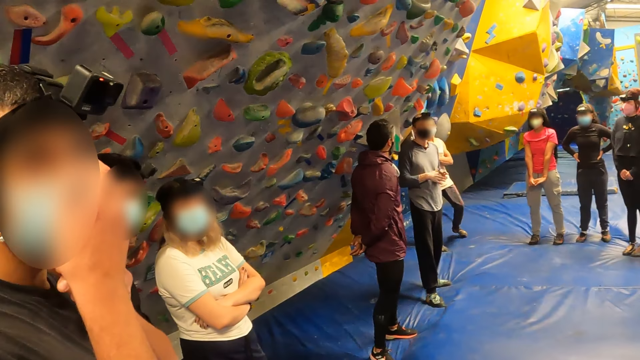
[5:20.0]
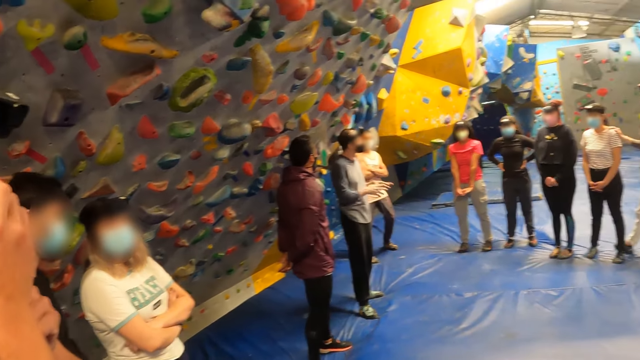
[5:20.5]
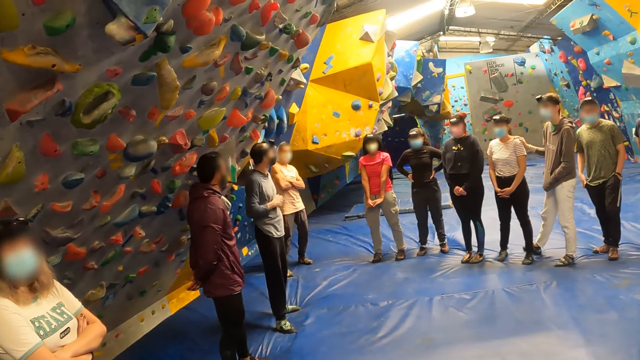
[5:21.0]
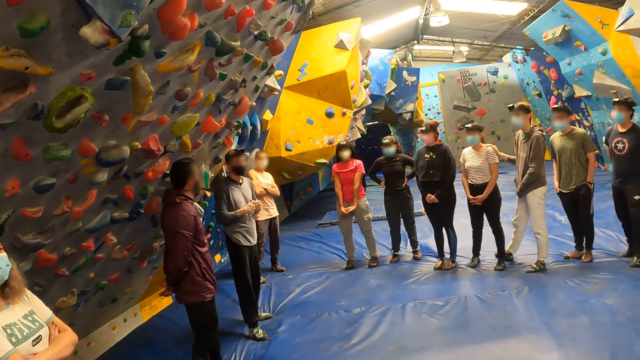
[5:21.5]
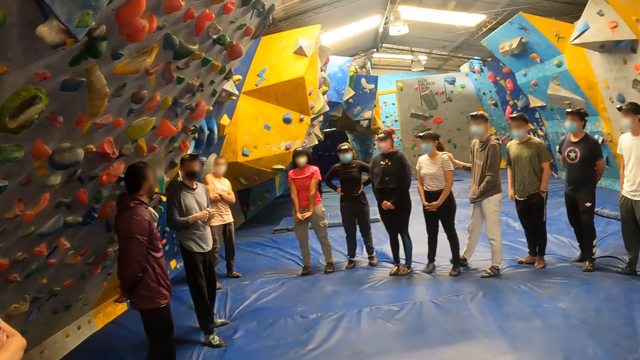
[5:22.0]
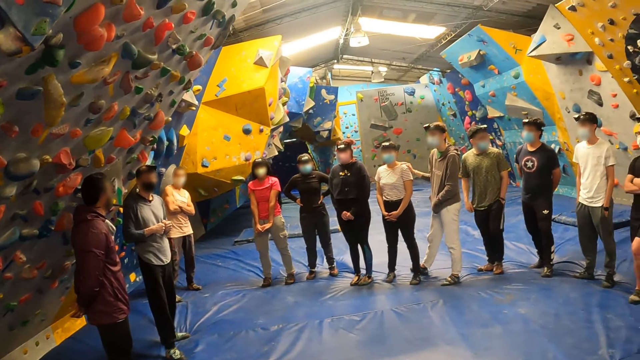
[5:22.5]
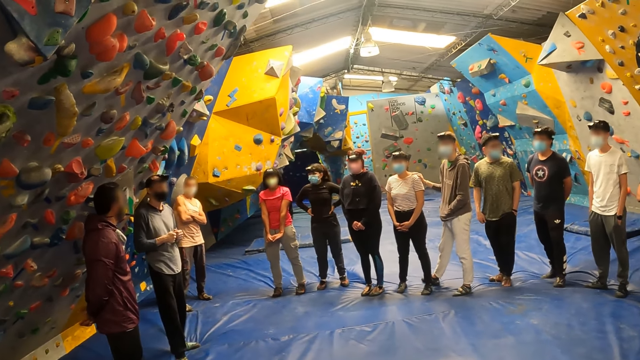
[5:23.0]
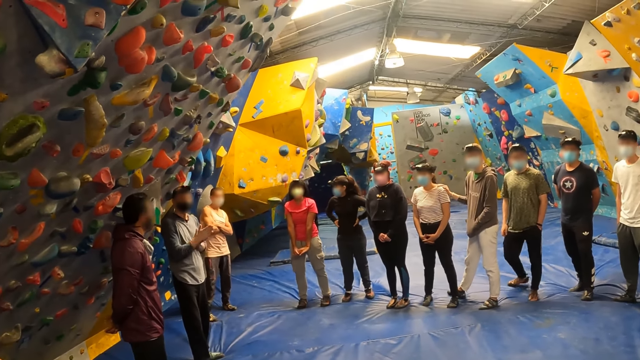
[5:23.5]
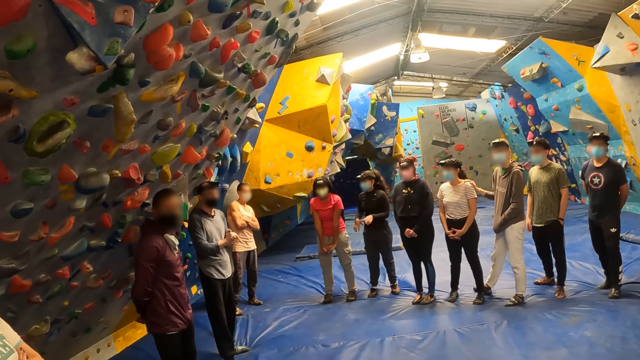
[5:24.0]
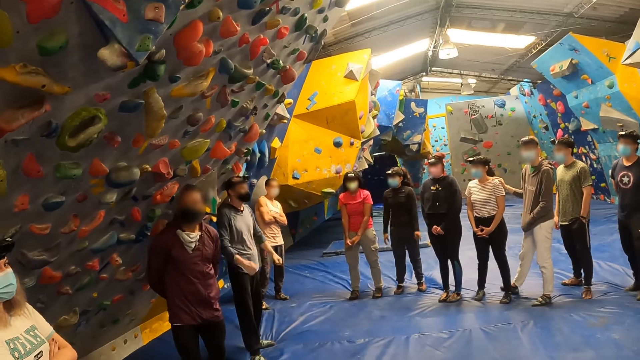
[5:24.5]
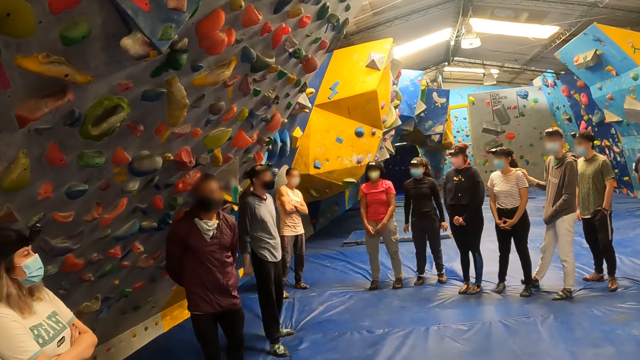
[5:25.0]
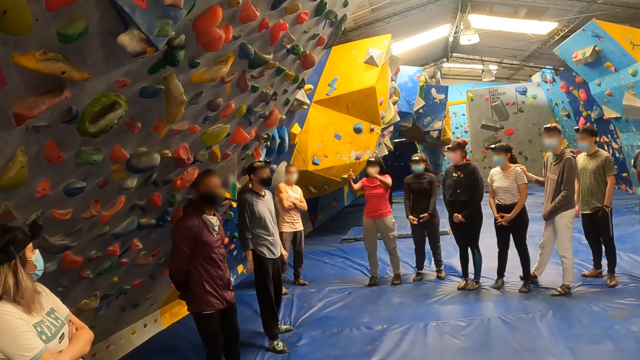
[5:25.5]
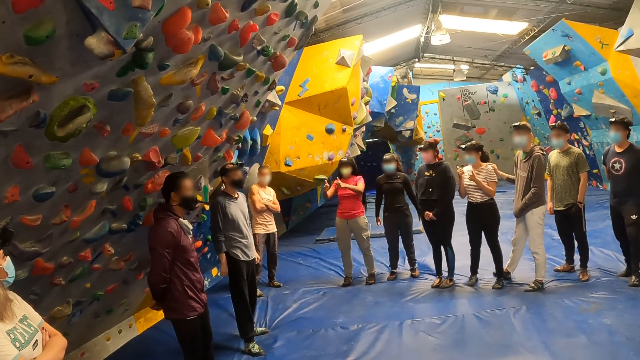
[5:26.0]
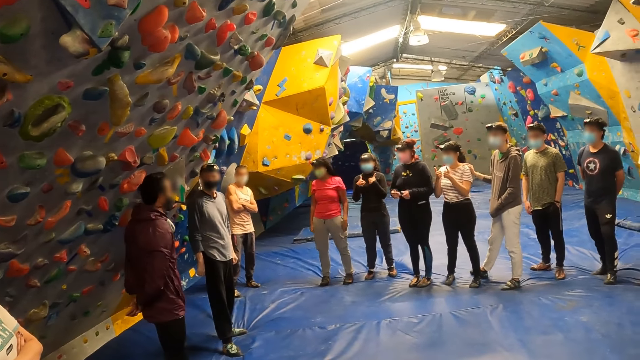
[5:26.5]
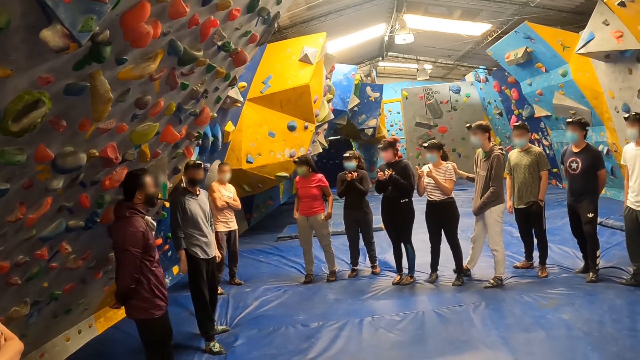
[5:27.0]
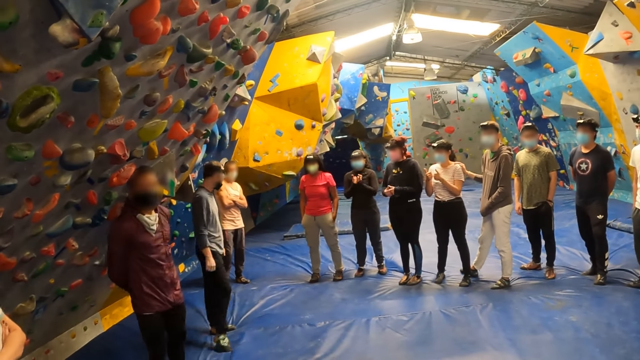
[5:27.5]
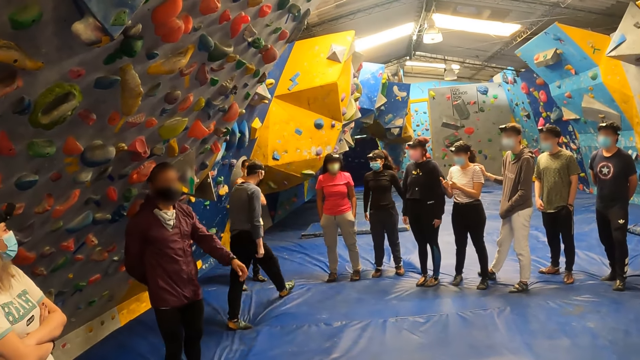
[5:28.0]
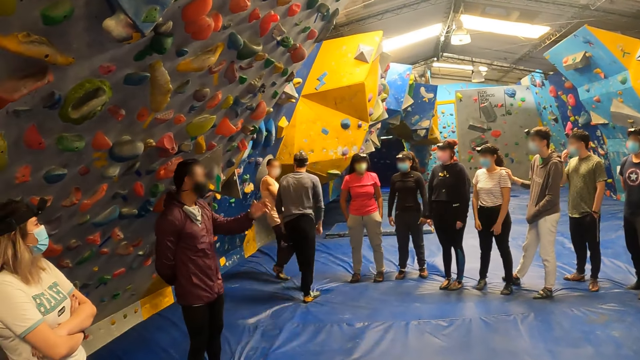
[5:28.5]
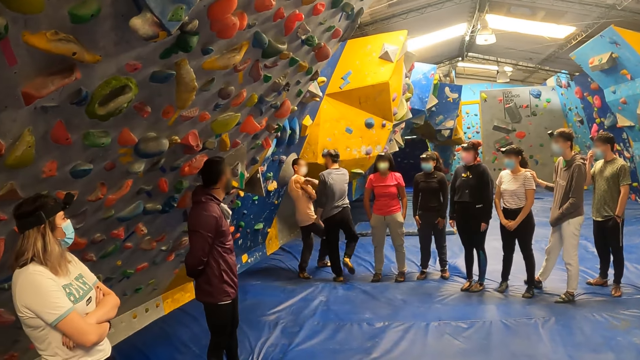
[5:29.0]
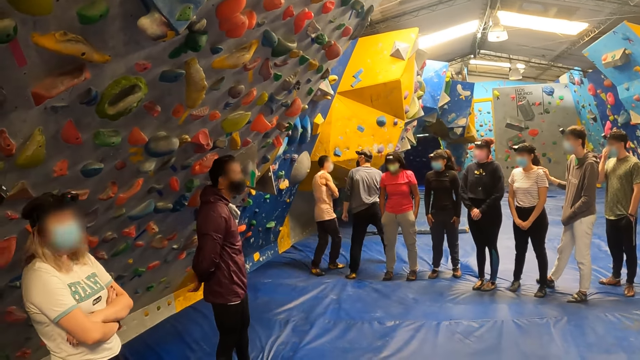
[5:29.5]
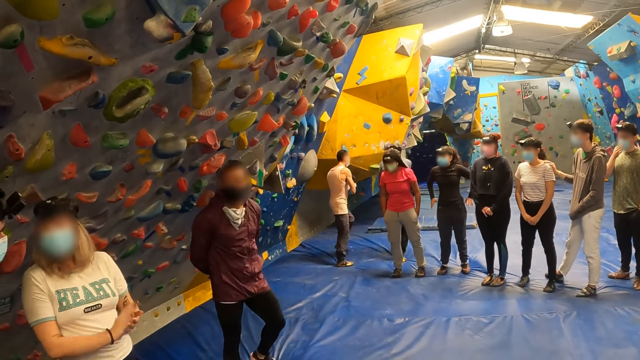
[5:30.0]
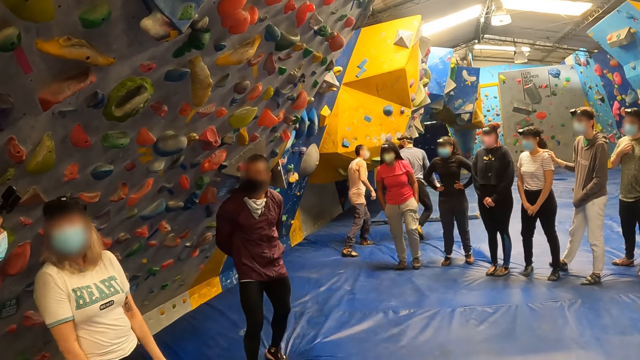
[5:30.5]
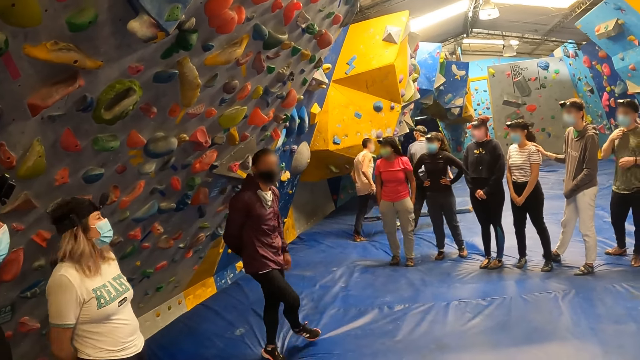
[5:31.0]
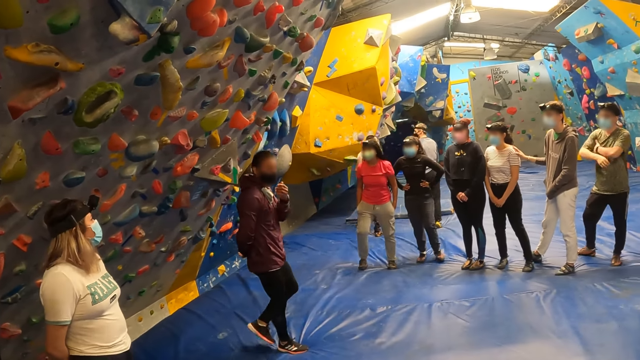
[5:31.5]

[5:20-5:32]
The man adjusts his nose mask with both hands. The camera wearer stares at another man. An instructor addresses the camera wearer and others. The other man walks around the boulder gym.

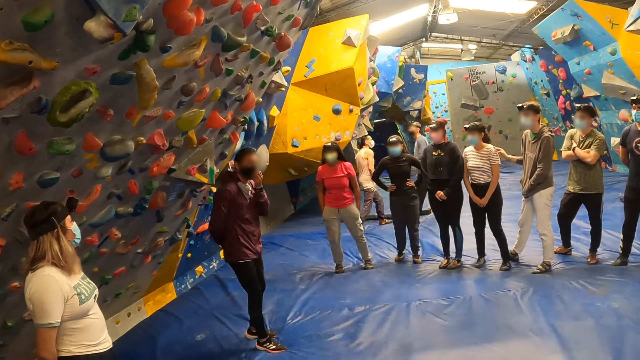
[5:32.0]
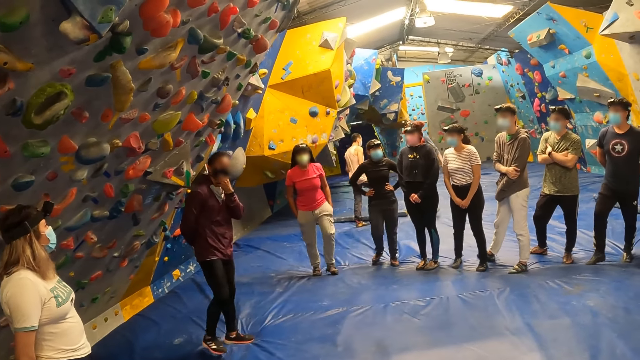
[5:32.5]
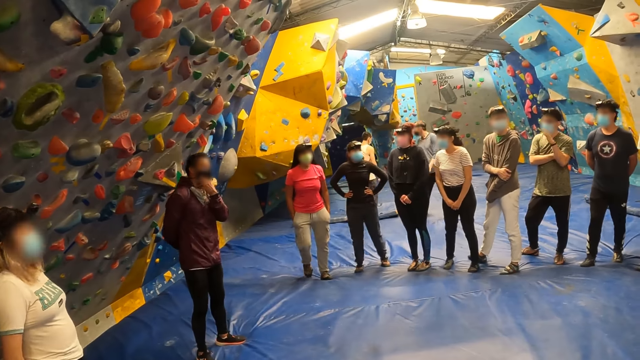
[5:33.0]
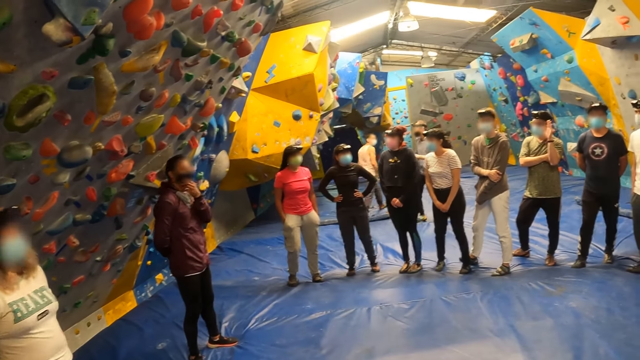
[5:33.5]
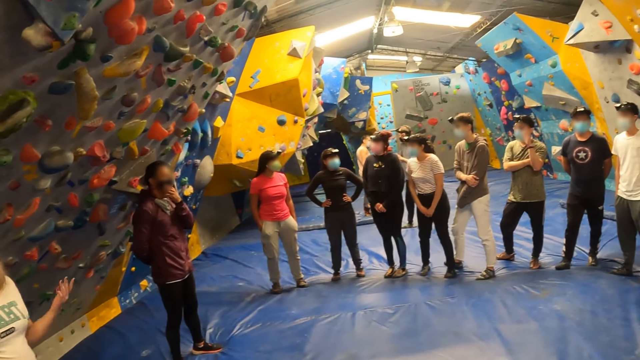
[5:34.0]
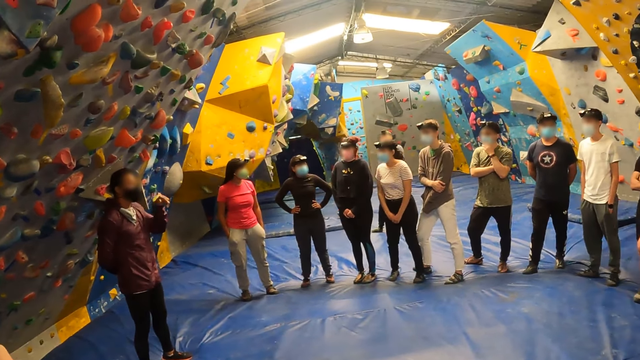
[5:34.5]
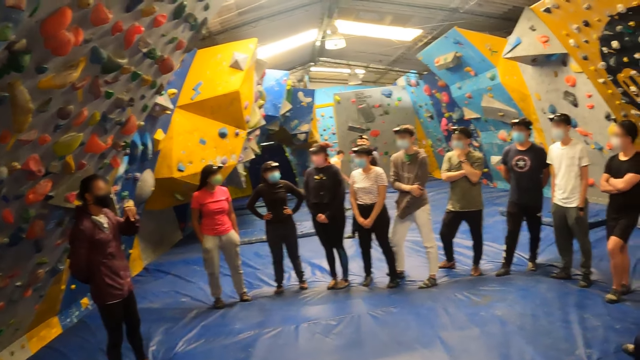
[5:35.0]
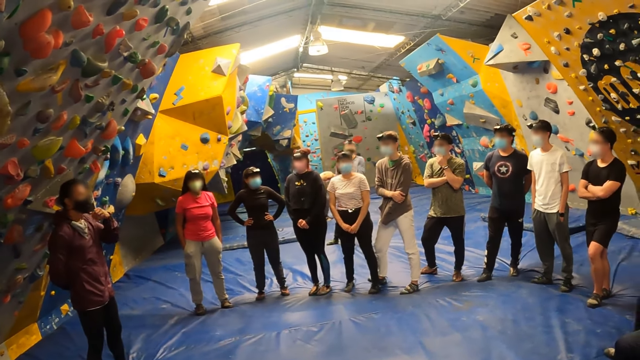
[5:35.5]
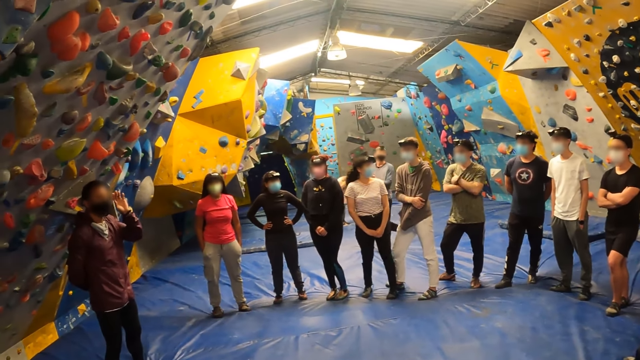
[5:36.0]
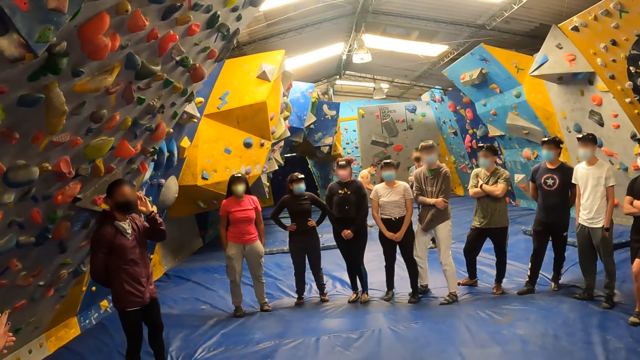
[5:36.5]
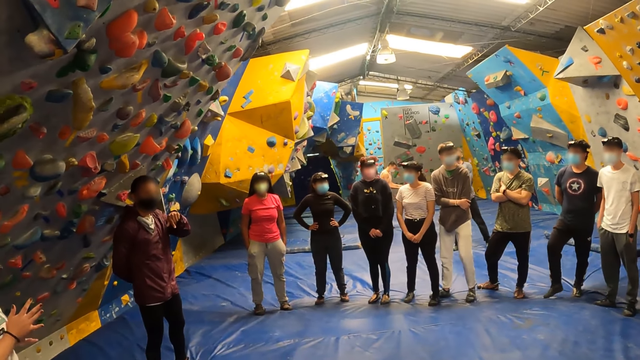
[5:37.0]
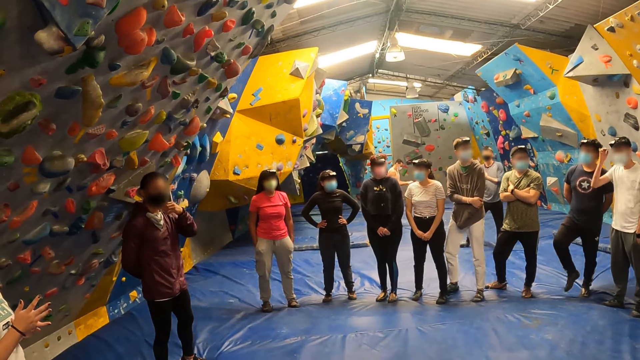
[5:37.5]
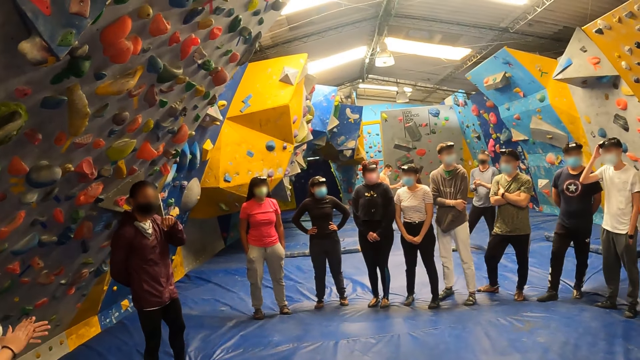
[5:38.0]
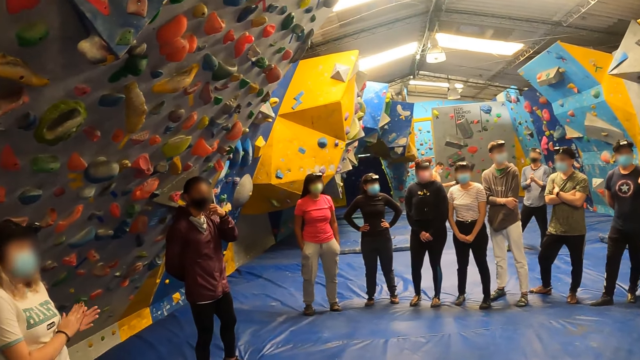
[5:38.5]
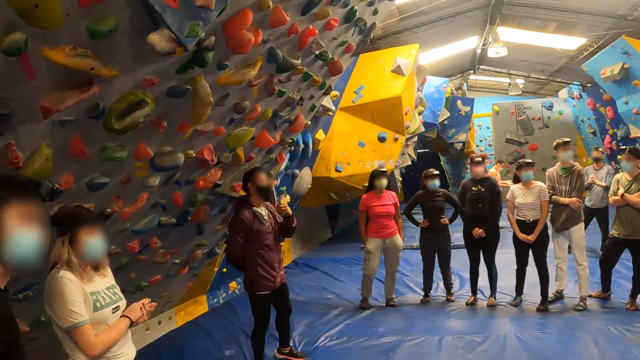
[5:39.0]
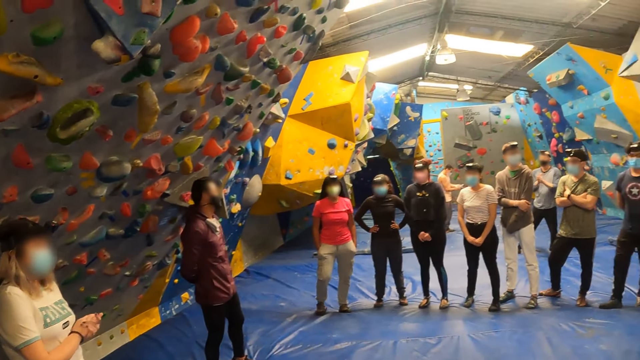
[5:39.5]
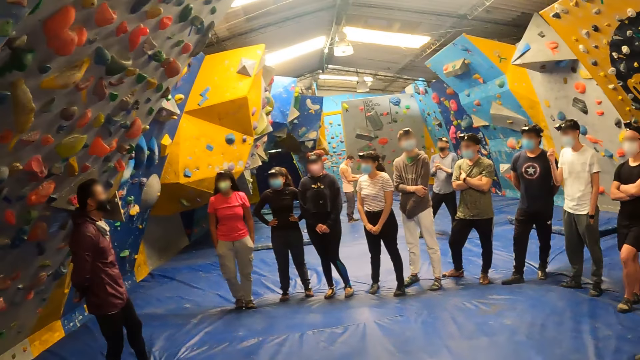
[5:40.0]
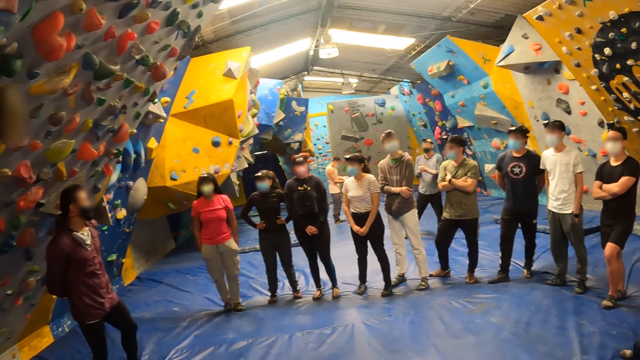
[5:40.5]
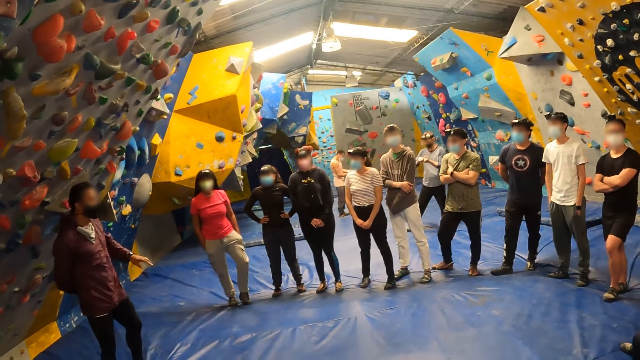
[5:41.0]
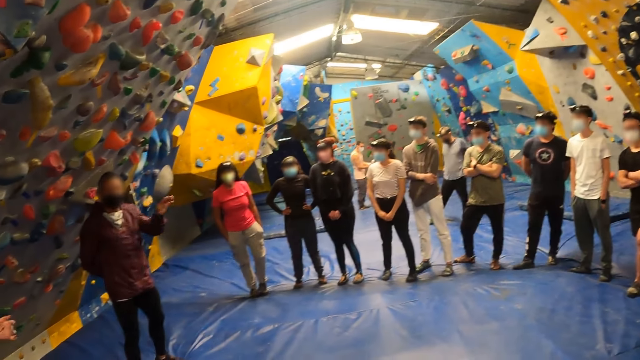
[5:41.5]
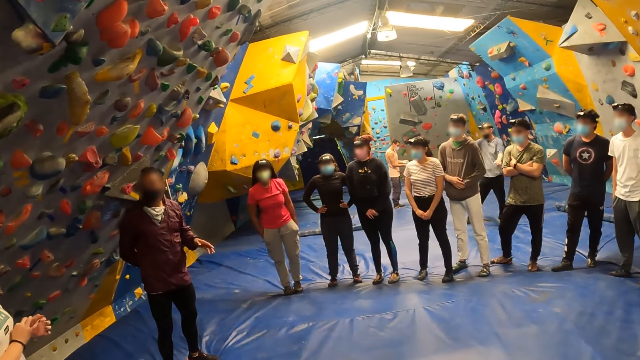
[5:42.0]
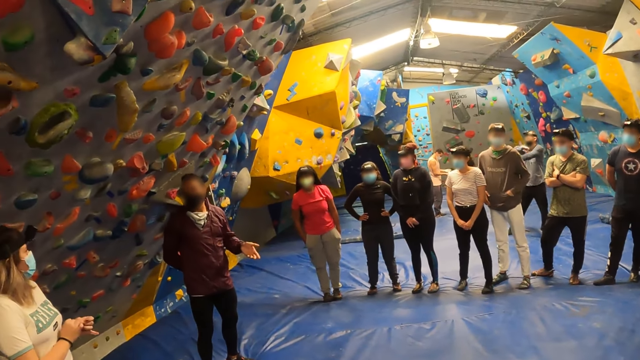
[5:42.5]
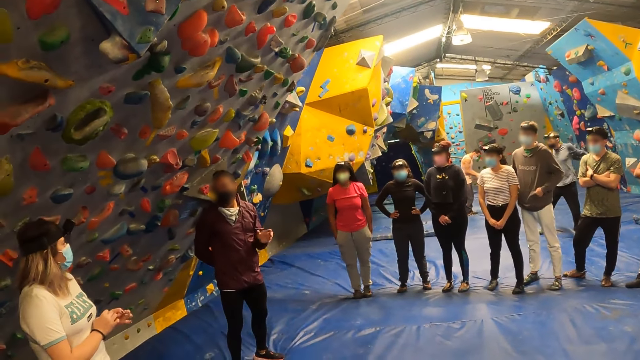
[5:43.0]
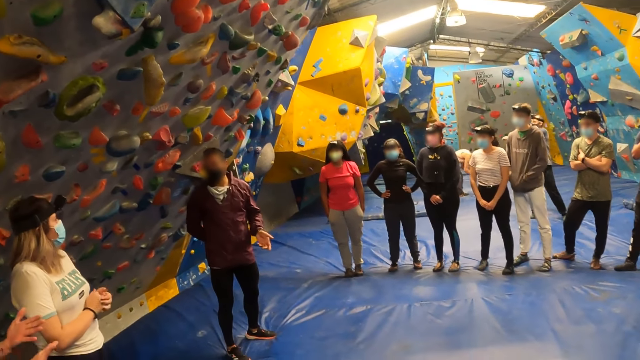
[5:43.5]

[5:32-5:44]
The man rubs both hands together. The camera wearer looks around the boulder gym. A woman rubs both hands together. Another man interacts with a crowd. The first man swings both arms.
